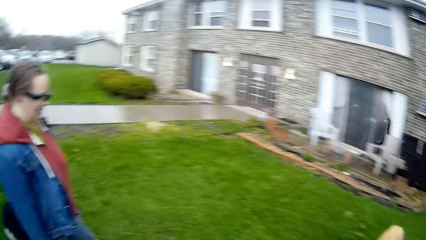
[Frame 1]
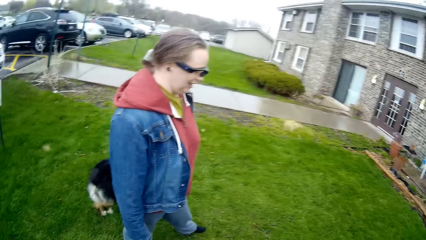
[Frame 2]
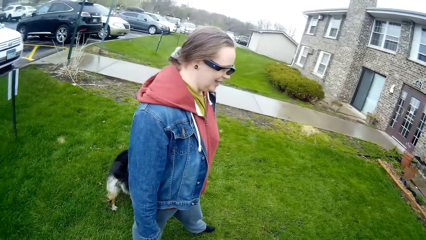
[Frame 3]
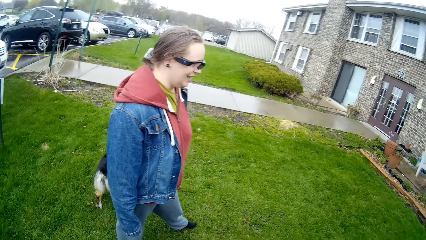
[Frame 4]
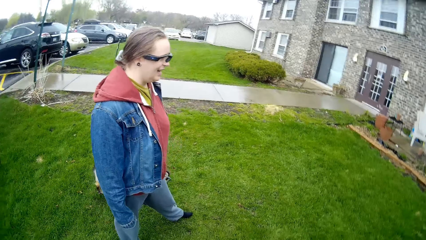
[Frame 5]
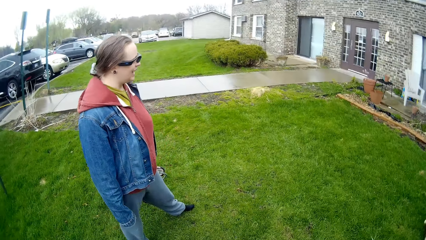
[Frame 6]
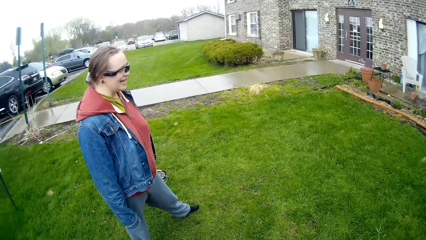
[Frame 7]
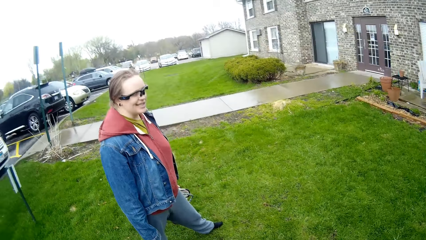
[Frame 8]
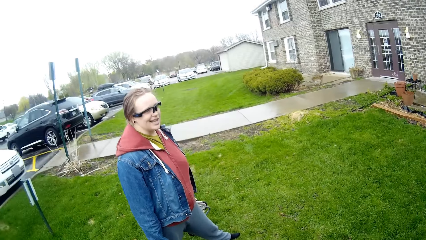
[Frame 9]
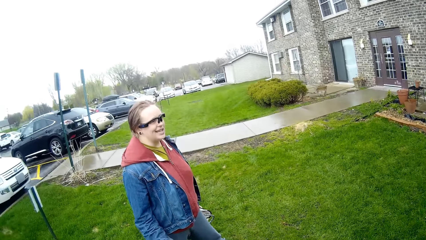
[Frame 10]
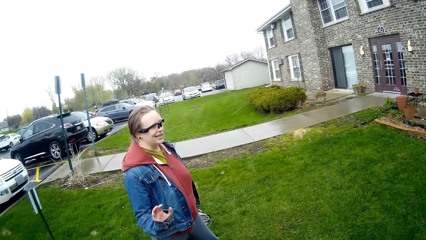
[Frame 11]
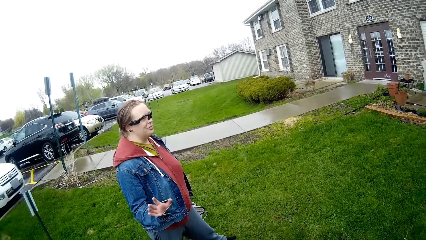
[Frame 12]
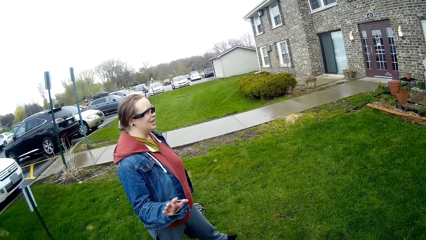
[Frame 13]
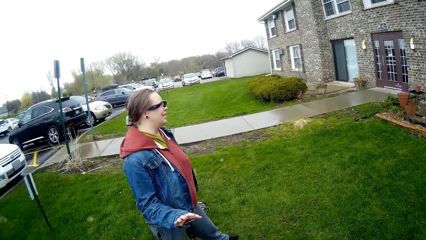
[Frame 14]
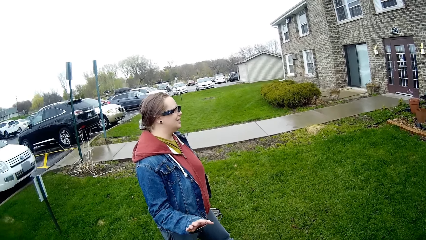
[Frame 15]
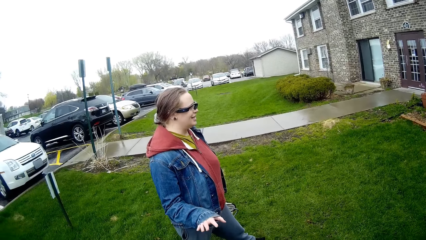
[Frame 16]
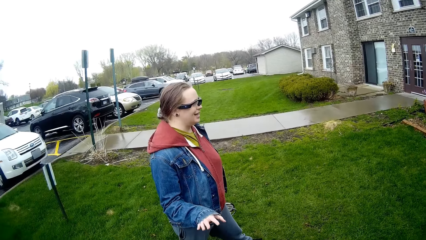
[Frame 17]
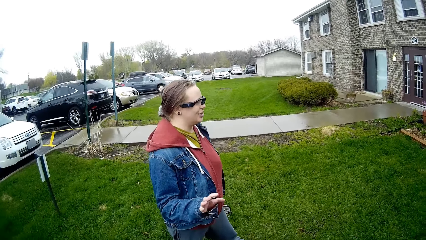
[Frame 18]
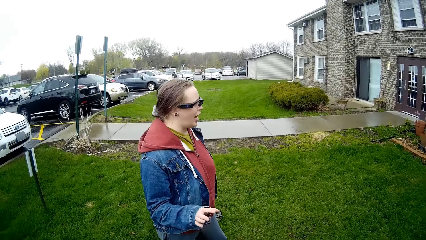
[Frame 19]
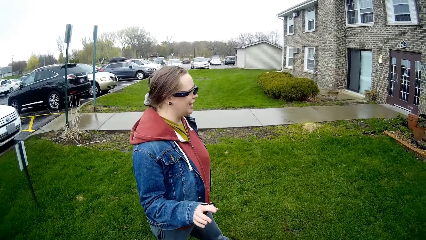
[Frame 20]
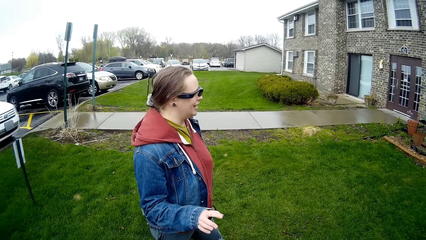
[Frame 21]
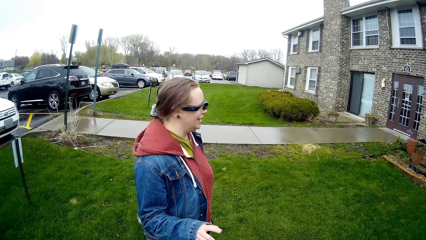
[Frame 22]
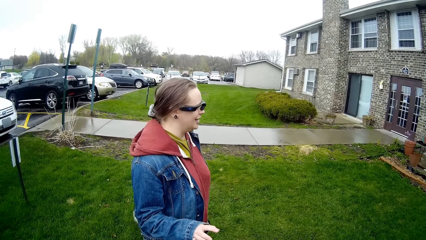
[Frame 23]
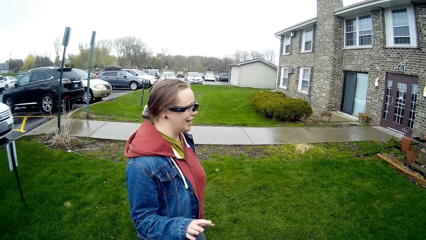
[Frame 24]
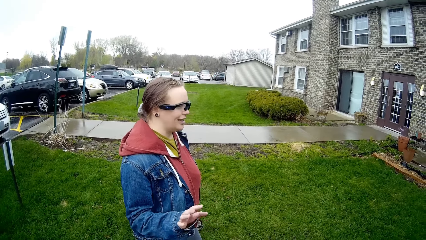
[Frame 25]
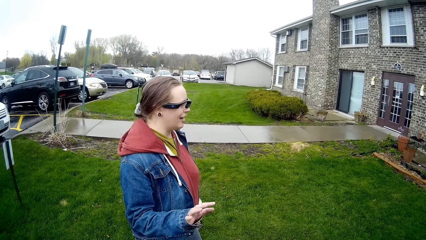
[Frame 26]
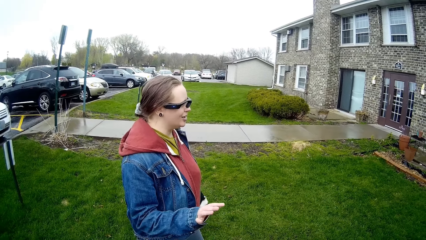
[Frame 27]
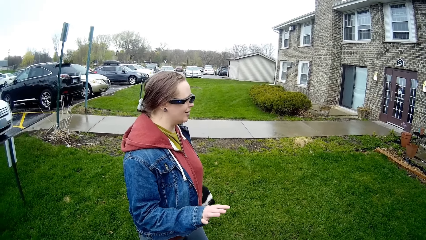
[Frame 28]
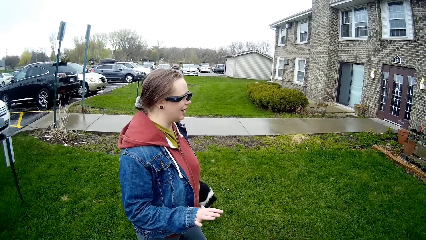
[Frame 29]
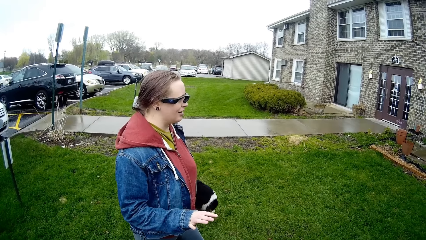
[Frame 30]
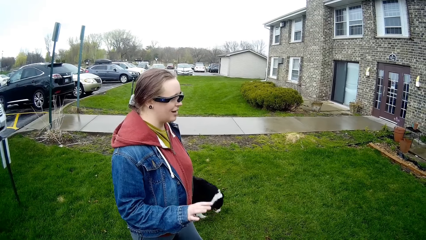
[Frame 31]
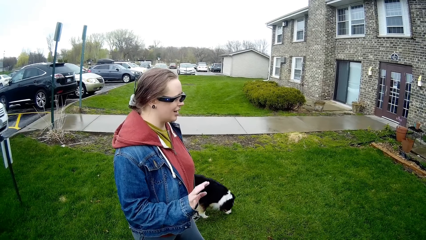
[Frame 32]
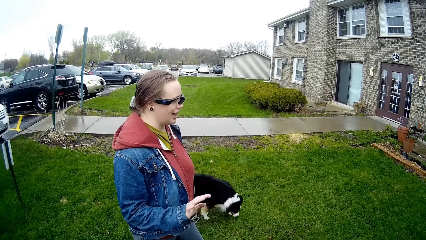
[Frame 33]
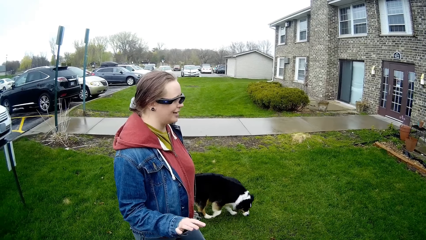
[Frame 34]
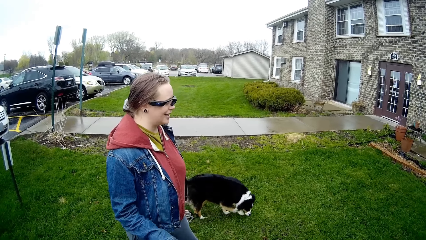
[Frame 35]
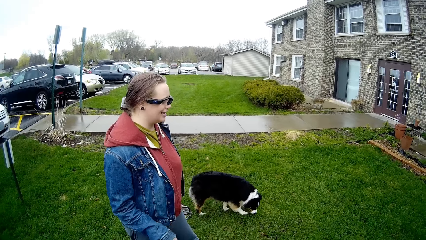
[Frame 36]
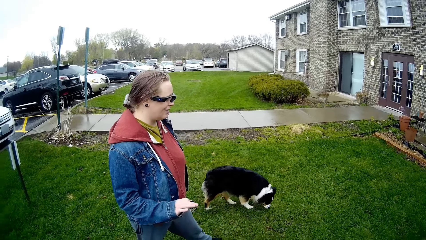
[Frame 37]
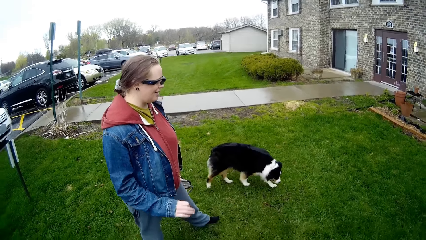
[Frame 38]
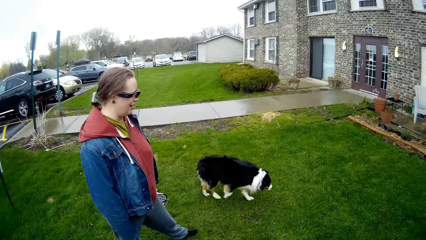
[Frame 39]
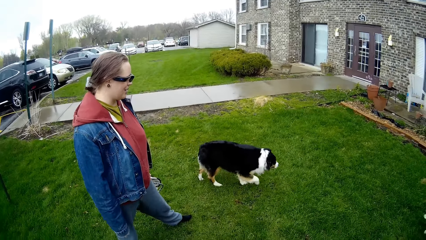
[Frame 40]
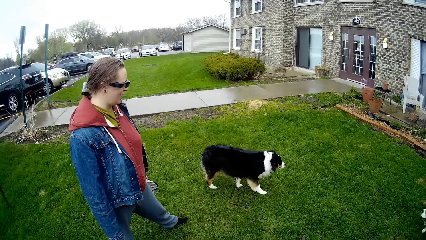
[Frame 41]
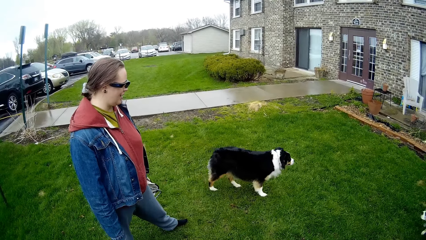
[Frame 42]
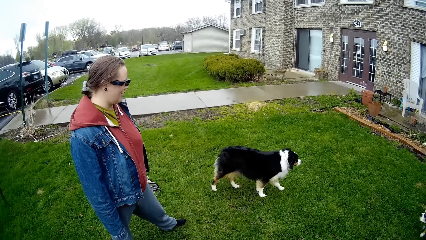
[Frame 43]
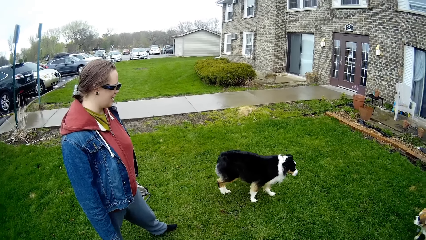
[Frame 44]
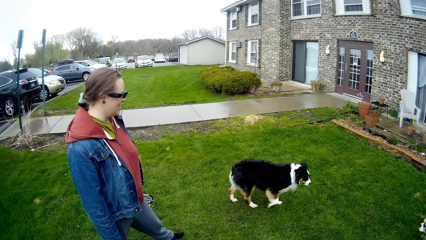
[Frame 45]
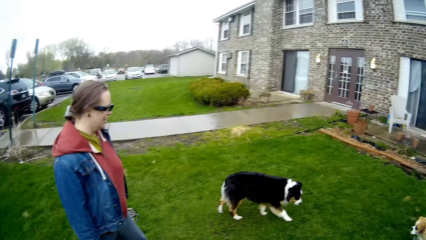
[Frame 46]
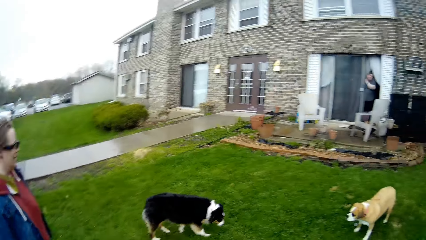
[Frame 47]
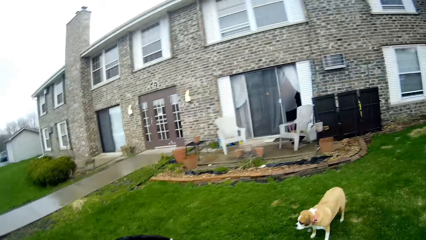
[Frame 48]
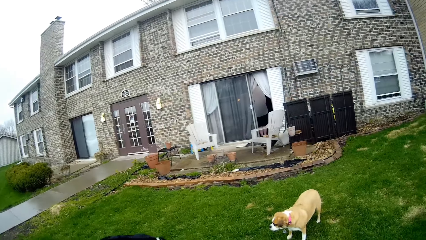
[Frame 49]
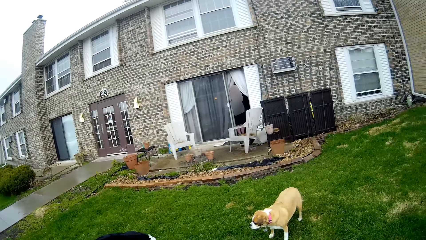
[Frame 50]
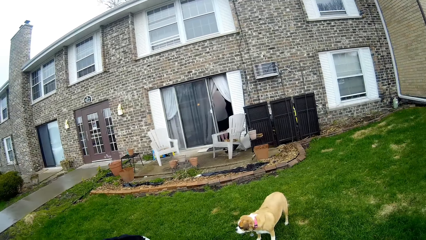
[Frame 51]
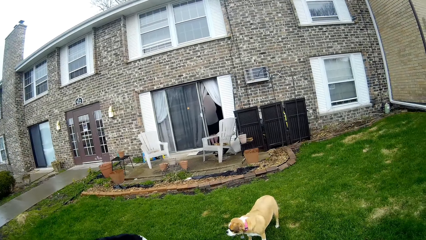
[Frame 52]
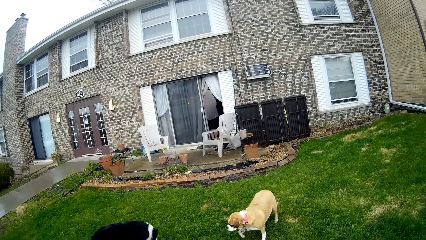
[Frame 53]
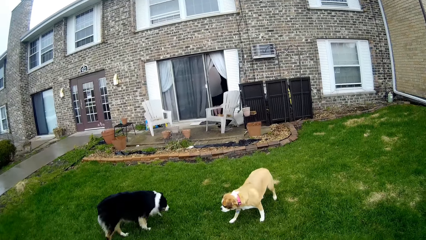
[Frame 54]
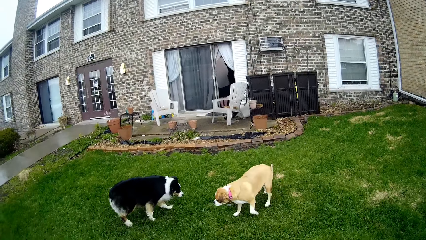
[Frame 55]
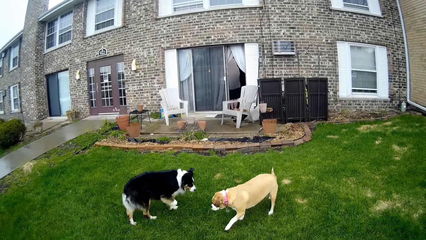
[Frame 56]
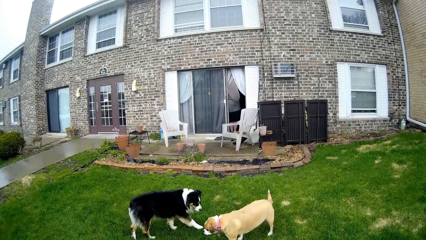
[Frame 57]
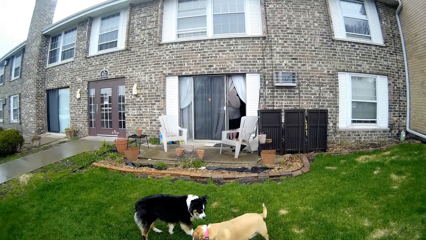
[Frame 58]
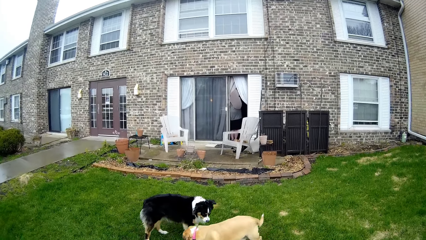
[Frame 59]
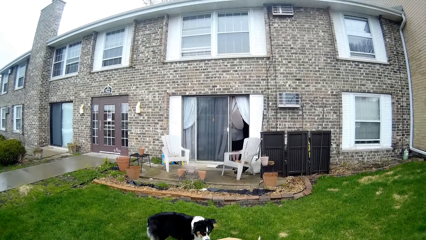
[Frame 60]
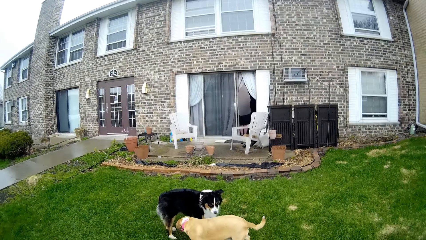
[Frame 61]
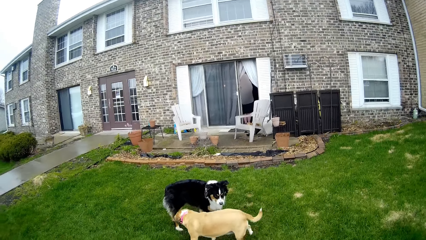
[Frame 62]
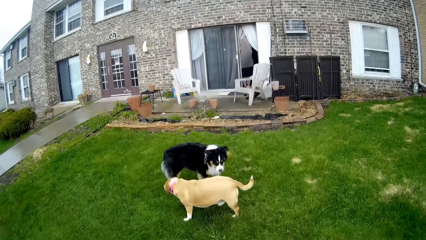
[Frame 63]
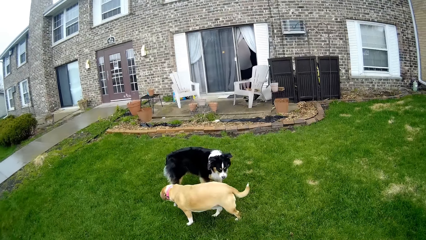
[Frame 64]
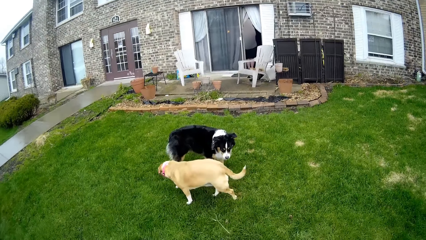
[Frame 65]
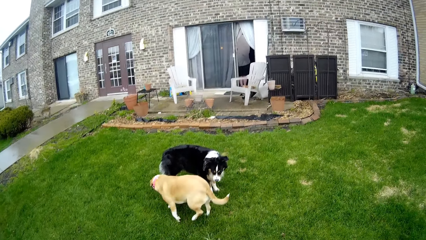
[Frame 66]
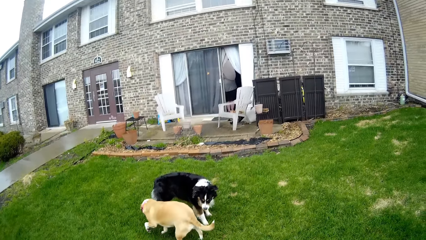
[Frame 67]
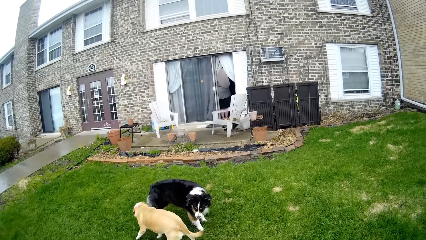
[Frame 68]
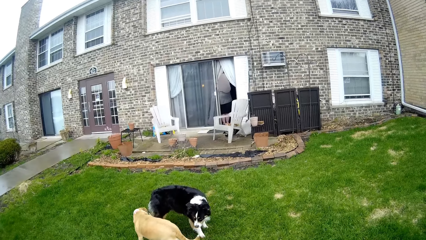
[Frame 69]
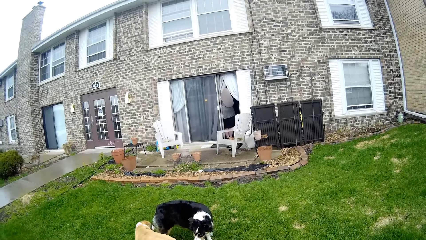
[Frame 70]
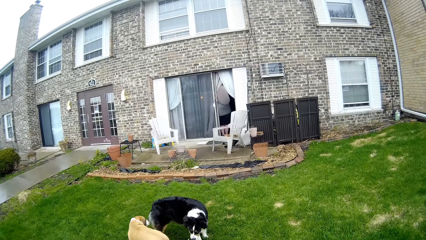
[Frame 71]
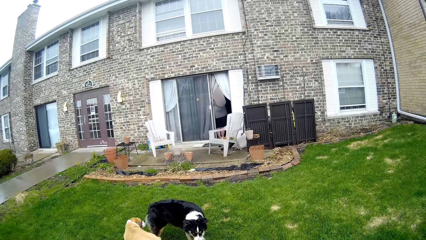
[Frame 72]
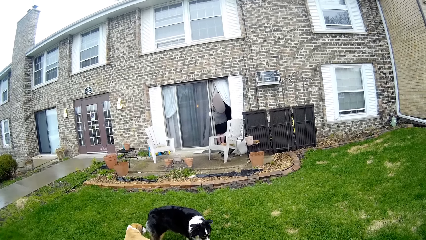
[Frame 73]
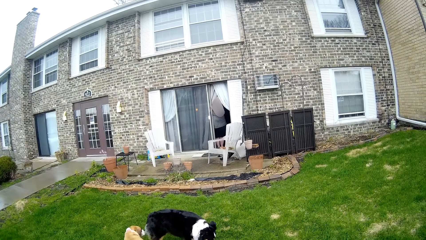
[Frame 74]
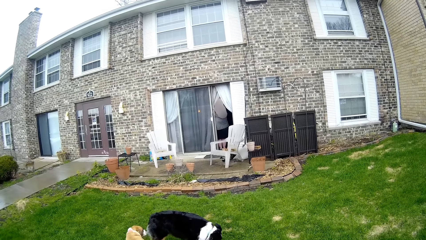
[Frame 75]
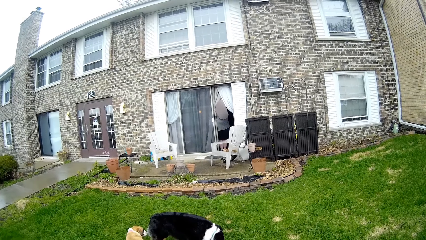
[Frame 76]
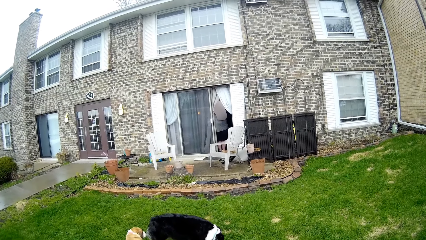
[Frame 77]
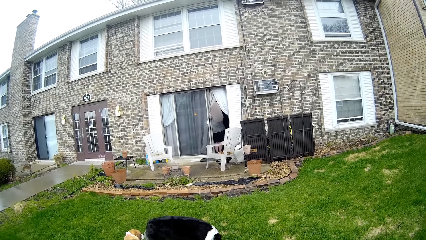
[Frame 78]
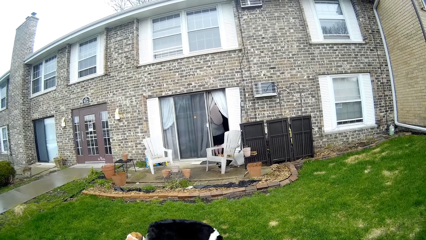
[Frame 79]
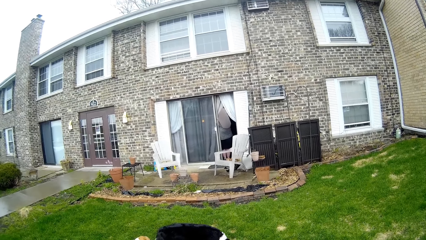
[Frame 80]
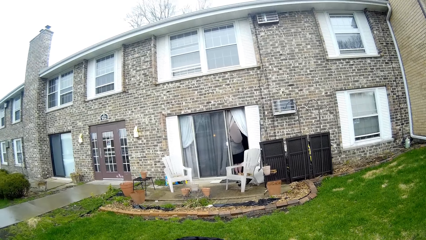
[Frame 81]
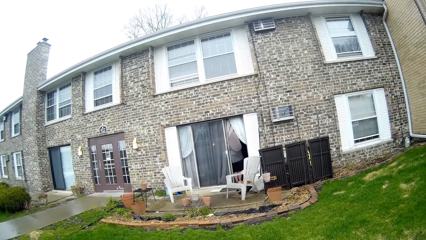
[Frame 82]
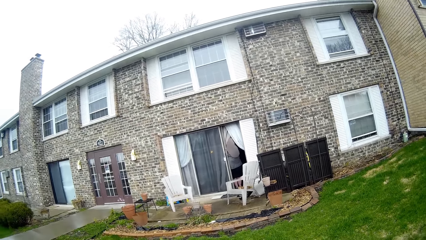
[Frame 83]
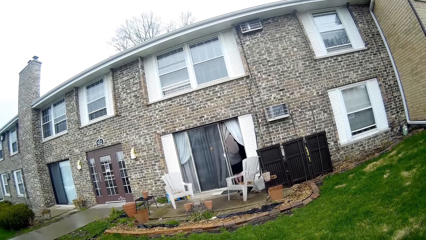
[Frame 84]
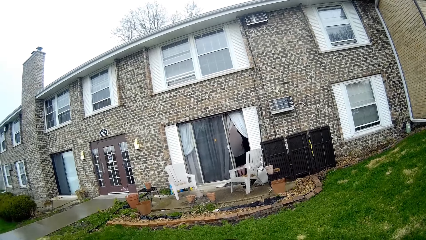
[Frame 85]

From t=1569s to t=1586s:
A woman interacts with the camera wearer. The woman gestures with her right hand. The woman interacts with the camera wearer. A dog walks towards another dog. The camera wearer does something.
